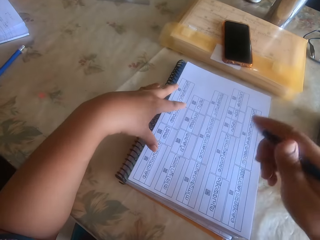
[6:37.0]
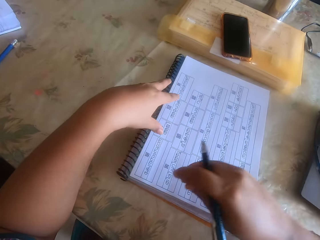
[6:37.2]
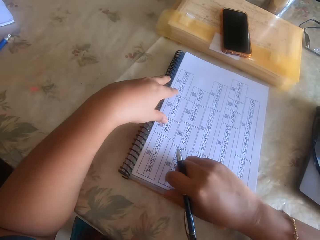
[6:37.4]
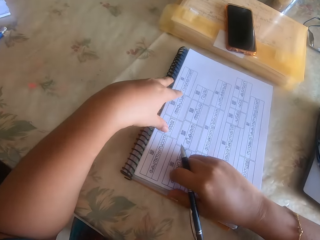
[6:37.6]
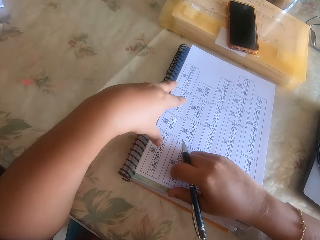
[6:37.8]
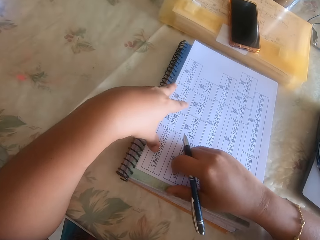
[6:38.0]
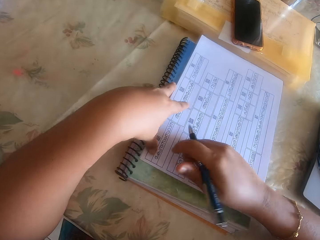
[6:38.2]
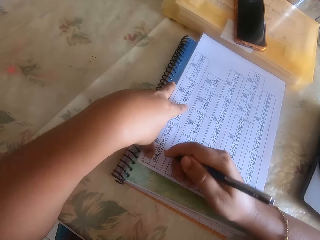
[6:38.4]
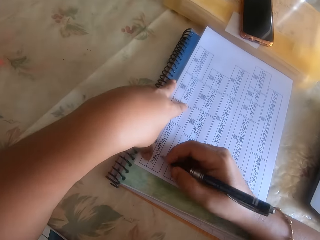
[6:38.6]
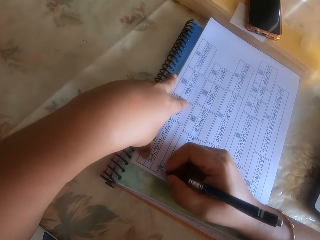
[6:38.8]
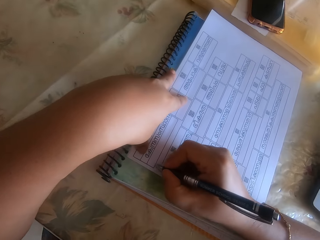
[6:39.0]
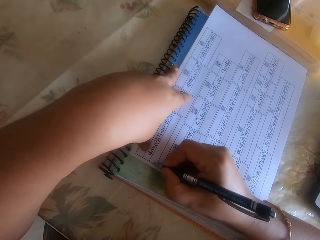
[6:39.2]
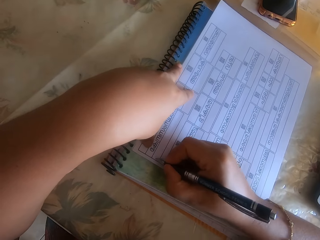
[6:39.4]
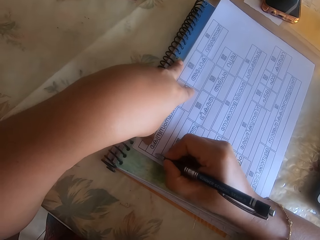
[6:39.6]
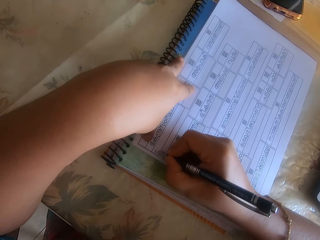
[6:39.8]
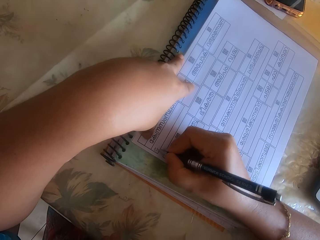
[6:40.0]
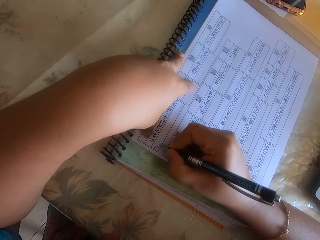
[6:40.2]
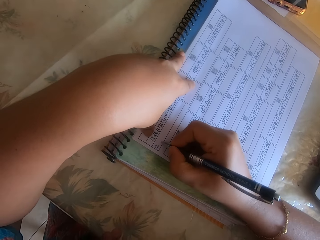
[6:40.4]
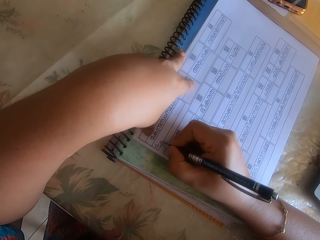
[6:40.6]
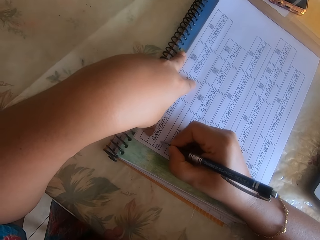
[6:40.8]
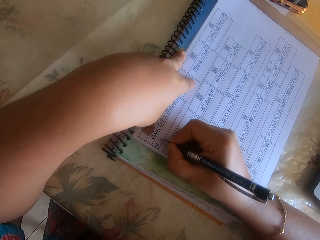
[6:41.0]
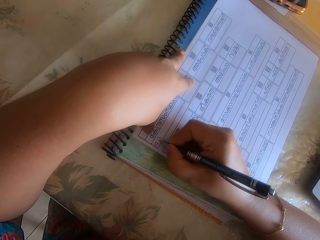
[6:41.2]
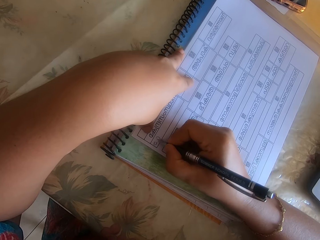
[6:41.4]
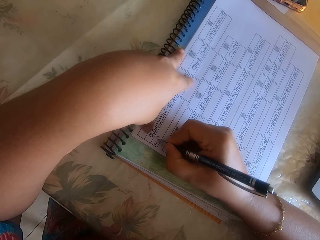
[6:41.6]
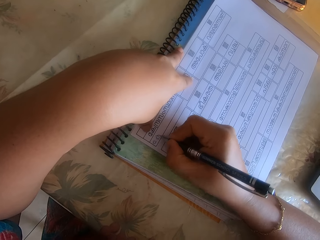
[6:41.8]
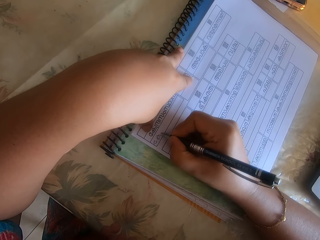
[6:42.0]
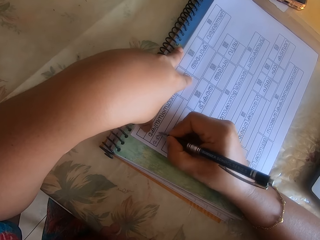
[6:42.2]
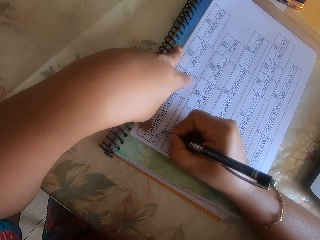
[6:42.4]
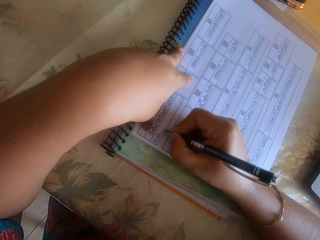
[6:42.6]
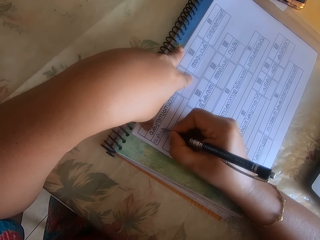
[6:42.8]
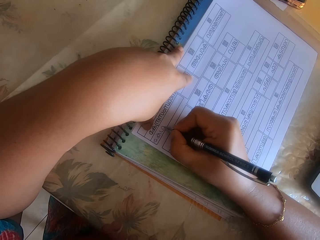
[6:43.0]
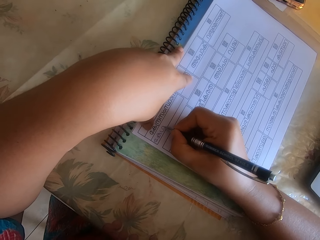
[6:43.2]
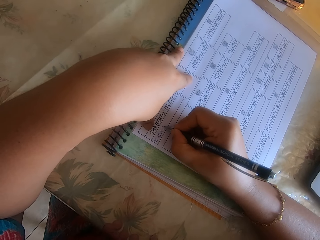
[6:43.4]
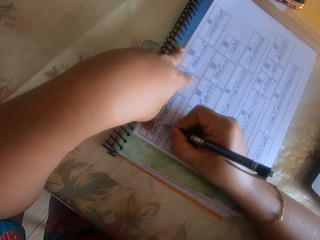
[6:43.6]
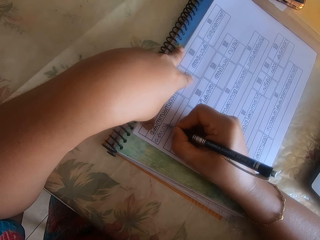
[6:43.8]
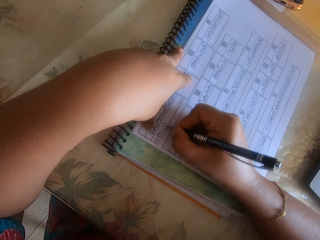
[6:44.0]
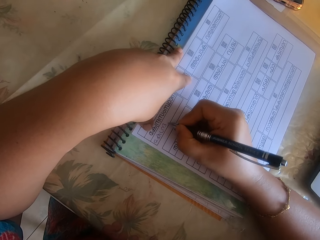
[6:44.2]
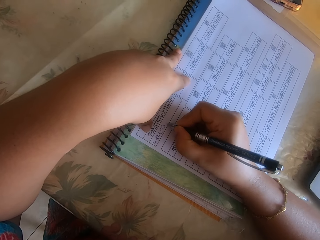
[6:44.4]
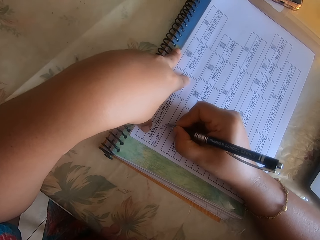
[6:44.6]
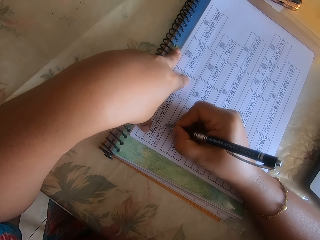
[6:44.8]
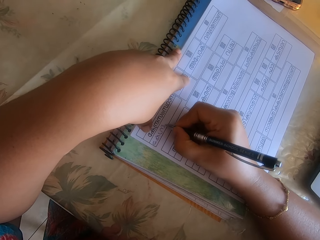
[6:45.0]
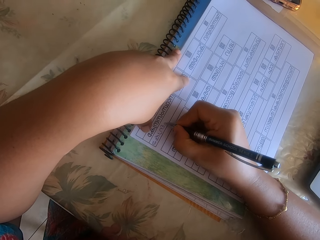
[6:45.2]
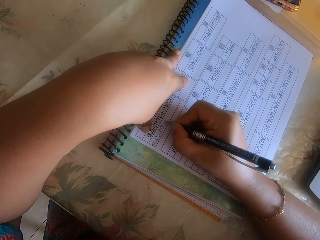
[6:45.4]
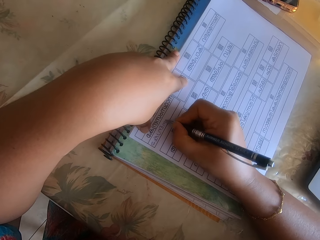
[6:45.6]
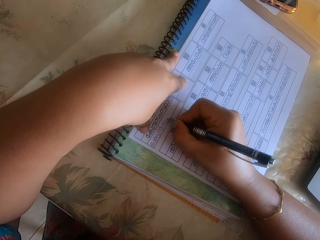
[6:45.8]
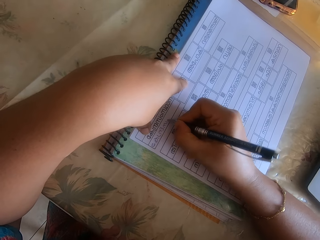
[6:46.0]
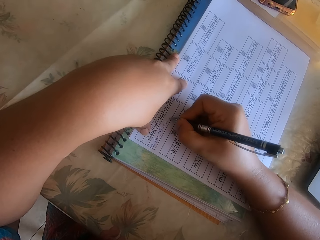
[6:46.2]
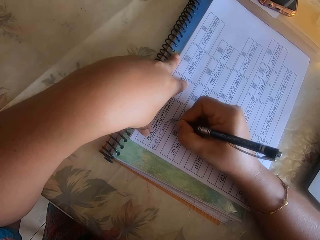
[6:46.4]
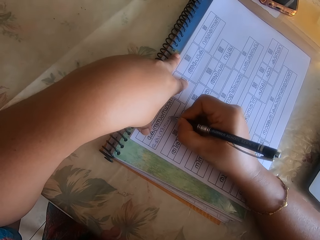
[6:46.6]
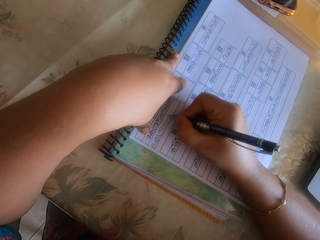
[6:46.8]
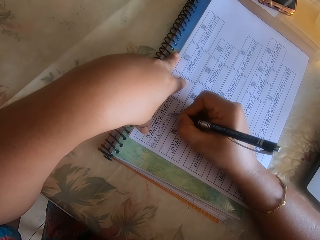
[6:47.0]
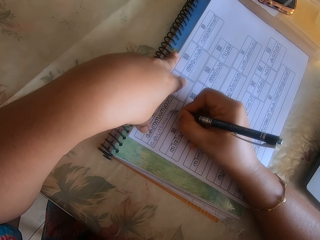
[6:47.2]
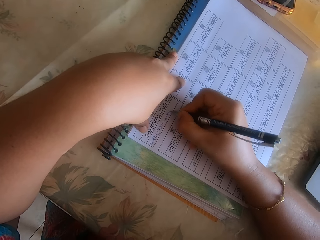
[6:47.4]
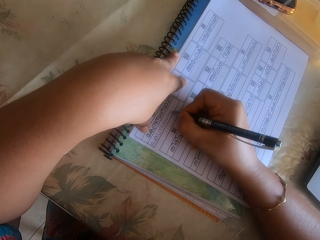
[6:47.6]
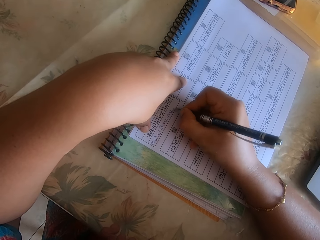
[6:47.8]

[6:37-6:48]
The camera wearer adjusts the pile of papers on the notebook with her right hand. She places her left hand on the pile of papers on the notebook. She writes on the paper with her right hand.

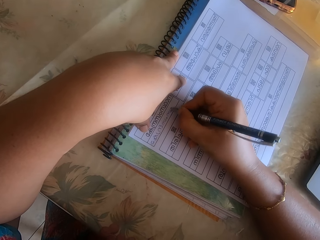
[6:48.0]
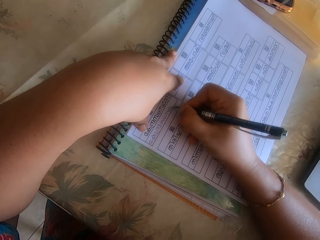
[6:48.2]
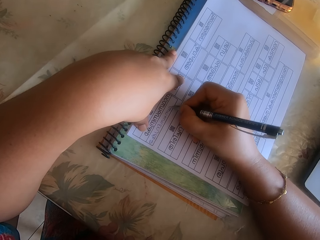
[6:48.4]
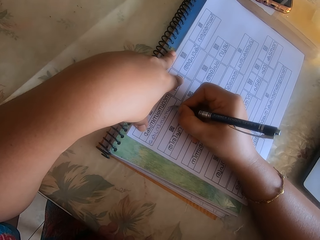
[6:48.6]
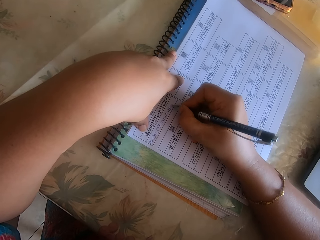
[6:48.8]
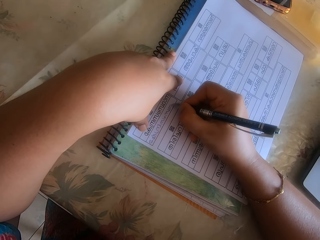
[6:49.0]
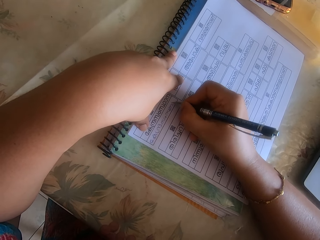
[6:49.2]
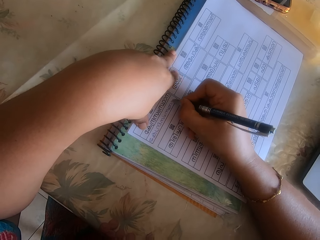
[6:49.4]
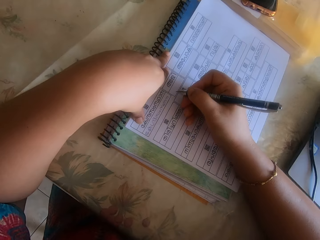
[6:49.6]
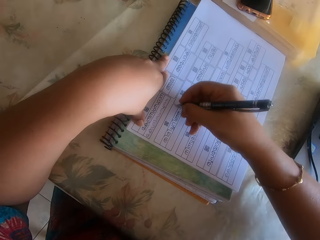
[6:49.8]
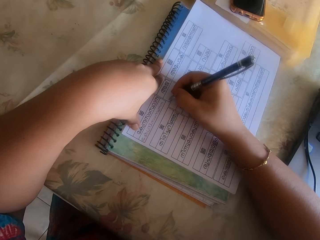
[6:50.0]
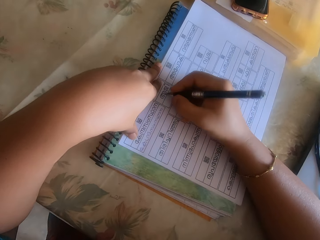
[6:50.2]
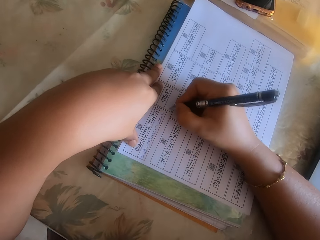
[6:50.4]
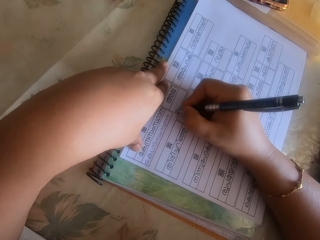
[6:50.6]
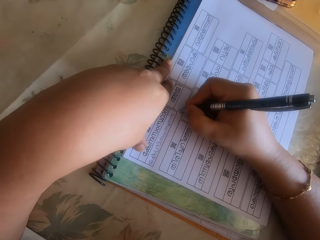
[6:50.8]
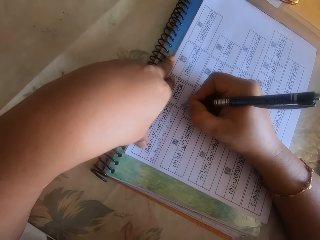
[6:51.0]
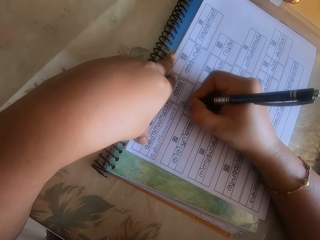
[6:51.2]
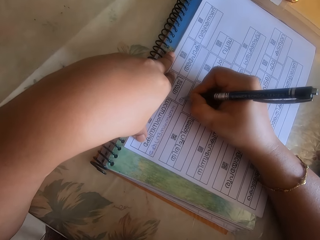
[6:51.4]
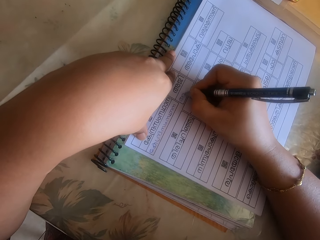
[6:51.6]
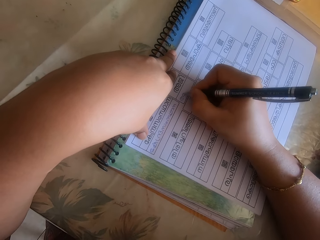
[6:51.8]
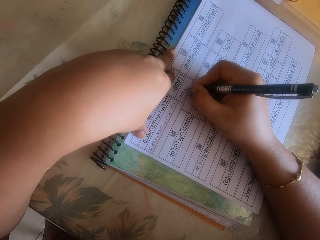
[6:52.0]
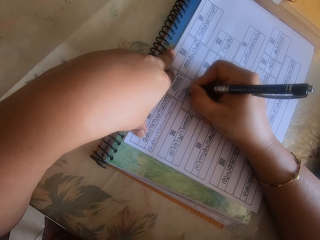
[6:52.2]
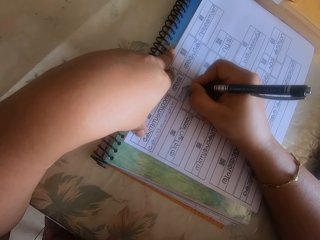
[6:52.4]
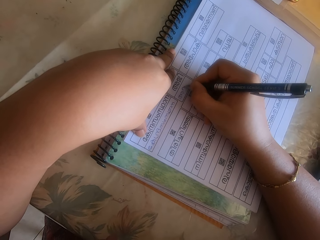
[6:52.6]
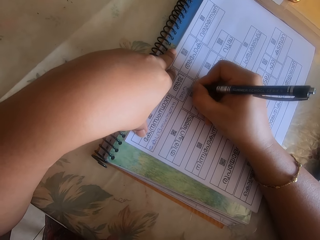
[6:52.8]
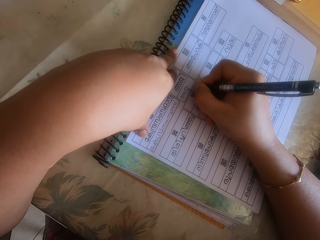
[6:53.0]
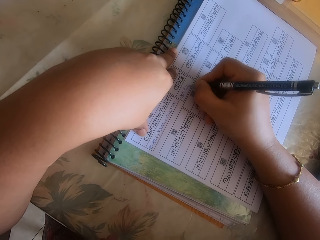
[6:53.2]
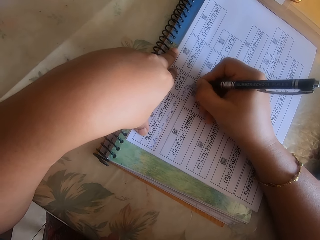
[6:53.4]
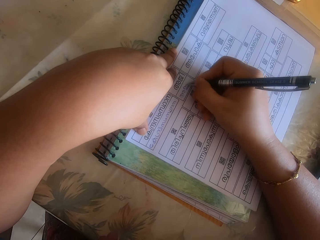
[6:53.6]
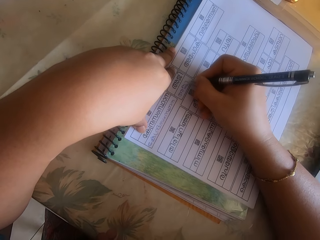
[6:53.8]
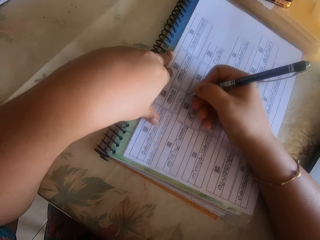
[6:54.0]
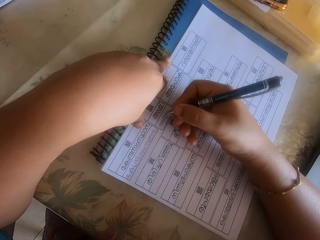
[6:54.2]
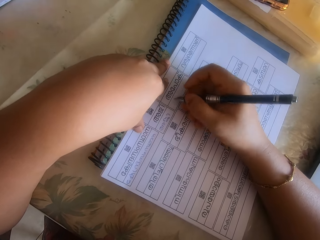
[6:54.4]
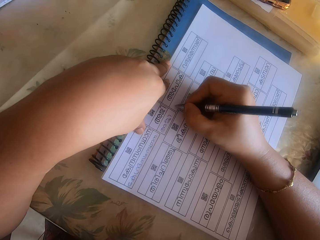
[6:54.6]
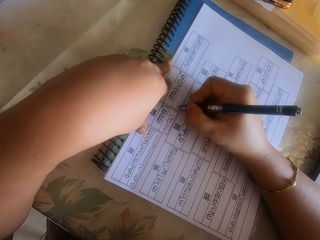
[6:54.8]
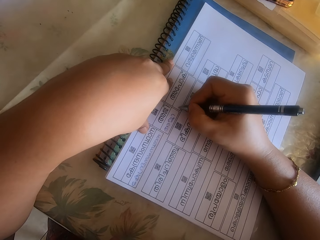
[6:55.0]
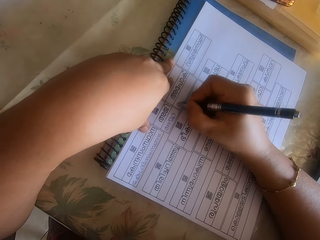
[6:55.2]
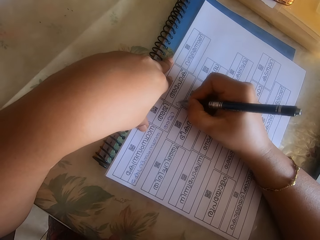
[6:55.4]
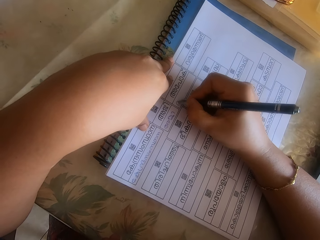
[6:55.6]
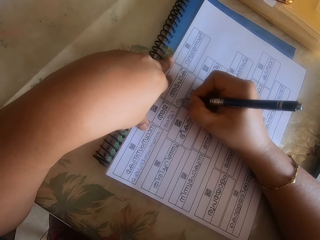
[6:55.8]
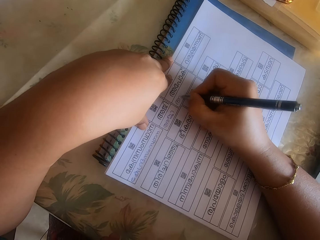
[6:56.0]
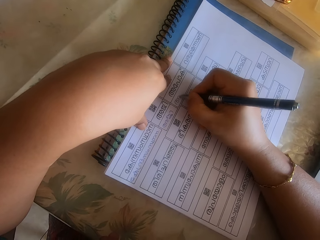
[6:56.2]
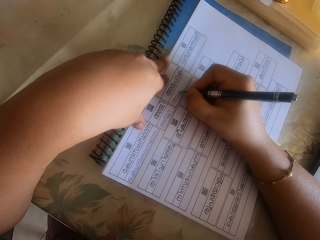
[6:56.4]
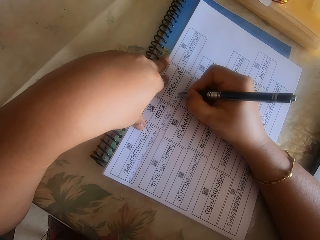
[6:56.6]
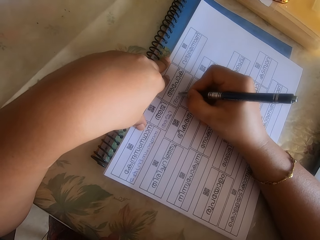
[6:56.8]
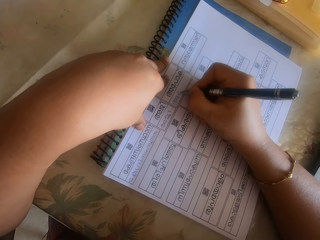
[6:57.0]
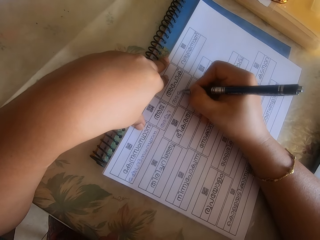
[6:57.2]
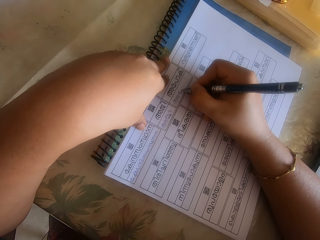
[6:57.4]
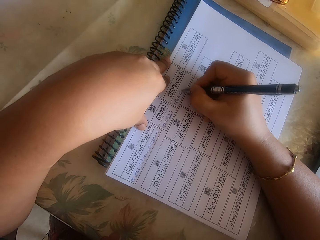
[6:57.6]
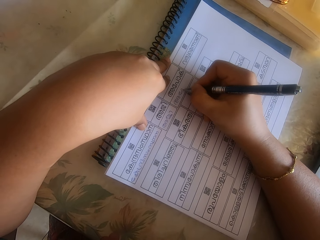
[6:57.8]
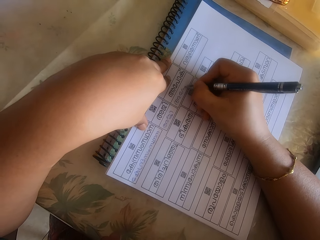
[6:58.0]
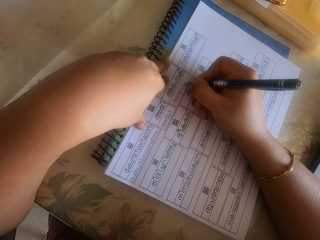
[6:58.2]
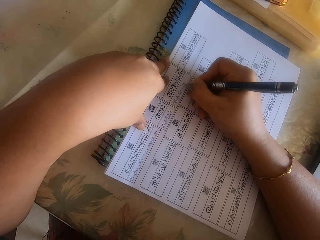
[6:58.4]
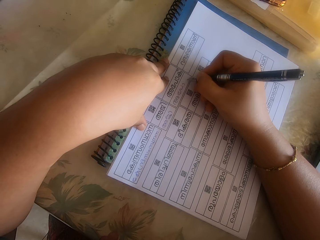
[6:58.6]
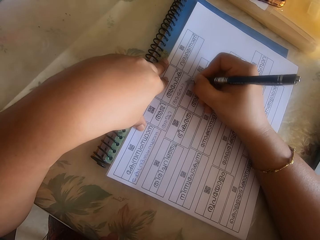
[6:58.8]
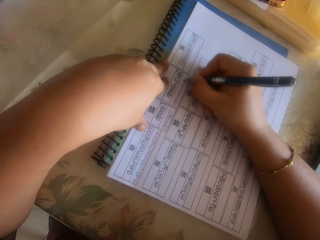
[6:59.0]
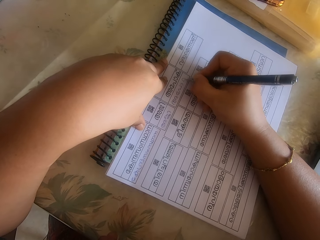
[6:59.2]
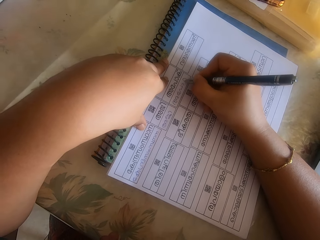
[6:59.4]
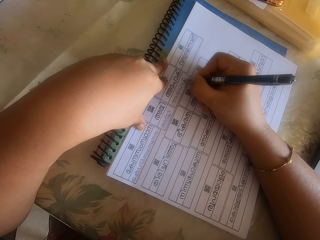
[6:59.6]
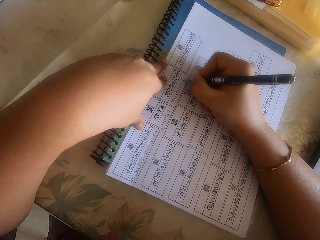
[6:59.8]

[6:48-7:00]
The camera wearer adjusts the pile of papers on the notebook with her right hand. She writes on the paper with a pen in her right hand.
